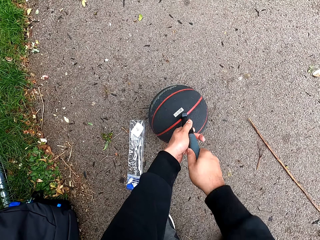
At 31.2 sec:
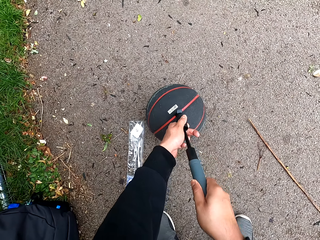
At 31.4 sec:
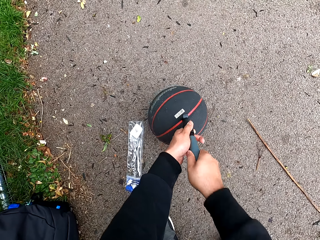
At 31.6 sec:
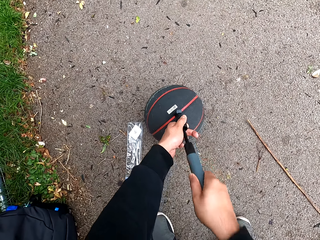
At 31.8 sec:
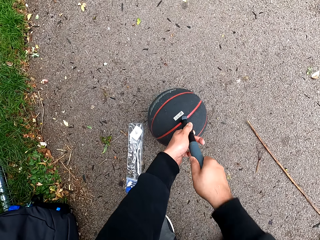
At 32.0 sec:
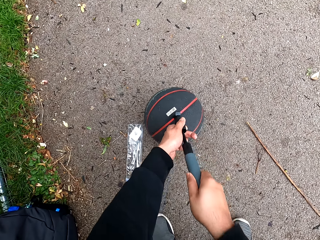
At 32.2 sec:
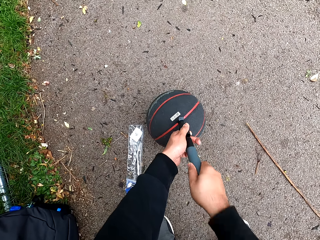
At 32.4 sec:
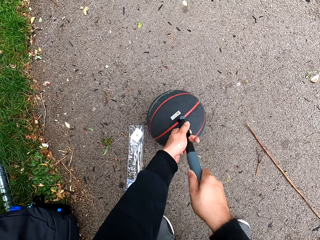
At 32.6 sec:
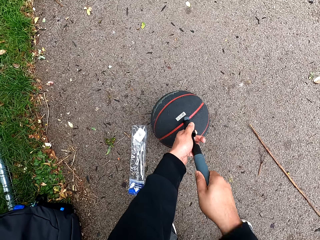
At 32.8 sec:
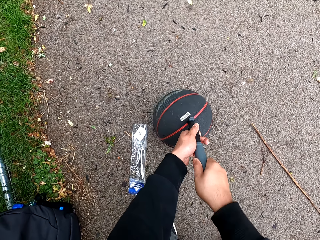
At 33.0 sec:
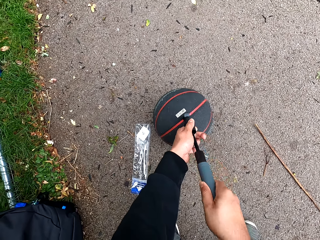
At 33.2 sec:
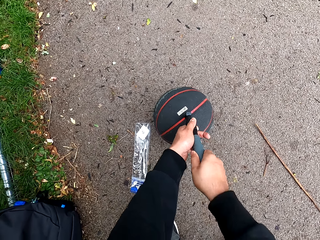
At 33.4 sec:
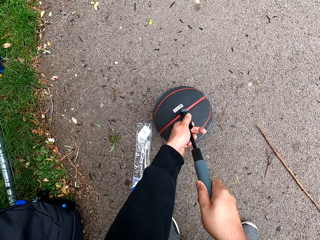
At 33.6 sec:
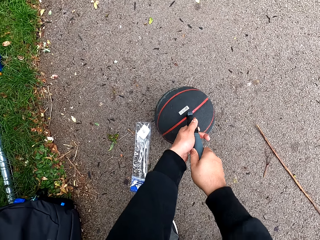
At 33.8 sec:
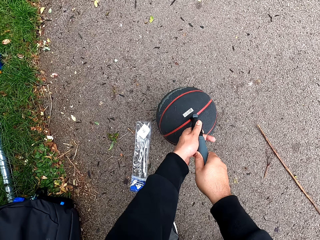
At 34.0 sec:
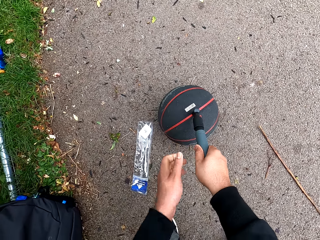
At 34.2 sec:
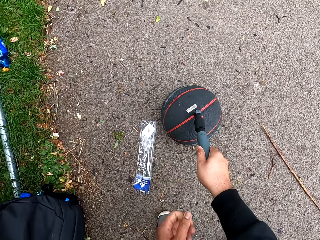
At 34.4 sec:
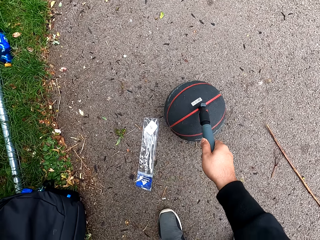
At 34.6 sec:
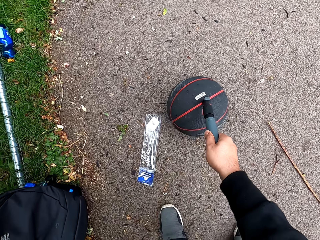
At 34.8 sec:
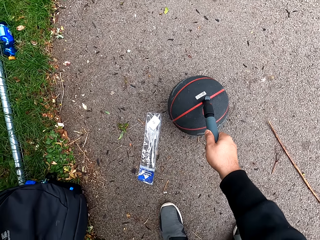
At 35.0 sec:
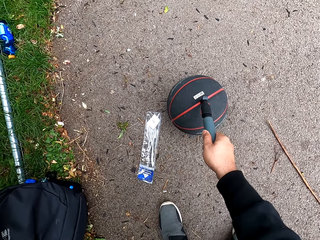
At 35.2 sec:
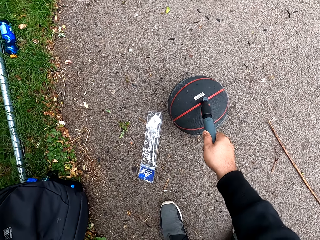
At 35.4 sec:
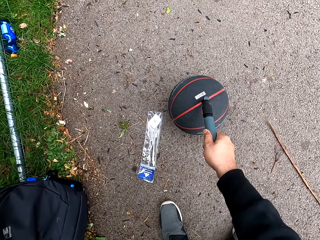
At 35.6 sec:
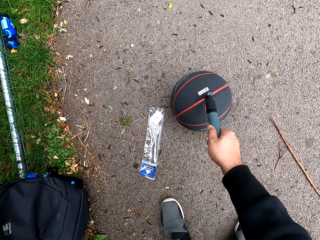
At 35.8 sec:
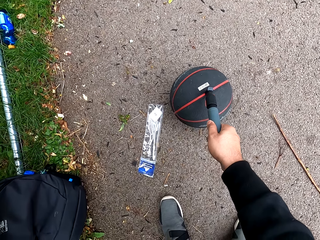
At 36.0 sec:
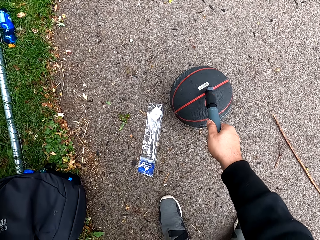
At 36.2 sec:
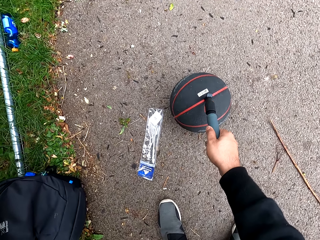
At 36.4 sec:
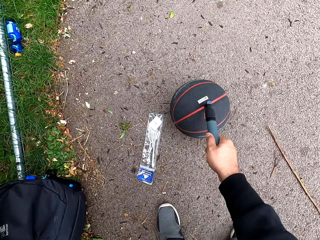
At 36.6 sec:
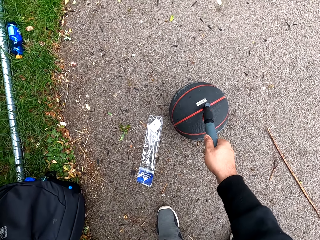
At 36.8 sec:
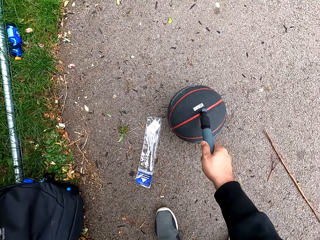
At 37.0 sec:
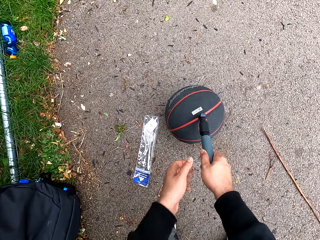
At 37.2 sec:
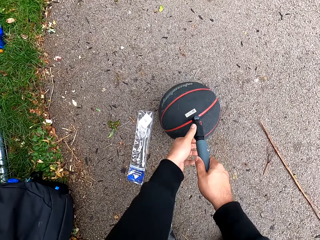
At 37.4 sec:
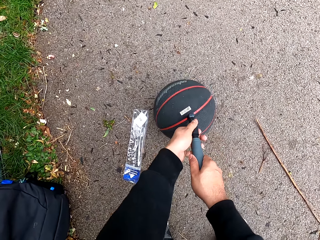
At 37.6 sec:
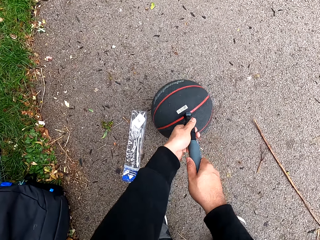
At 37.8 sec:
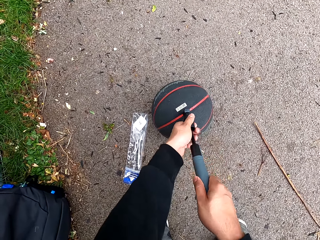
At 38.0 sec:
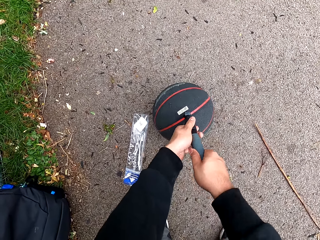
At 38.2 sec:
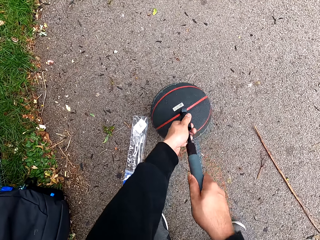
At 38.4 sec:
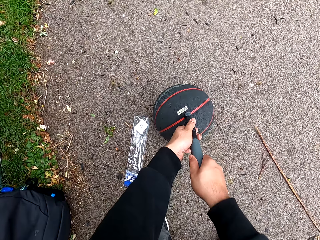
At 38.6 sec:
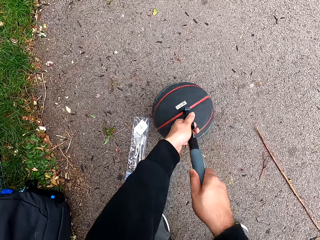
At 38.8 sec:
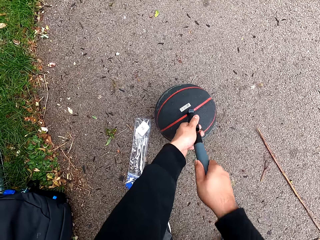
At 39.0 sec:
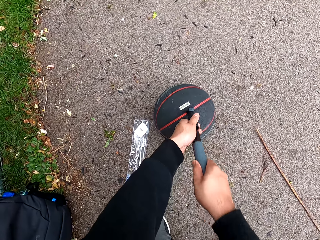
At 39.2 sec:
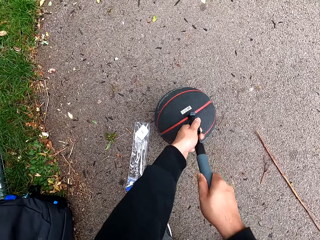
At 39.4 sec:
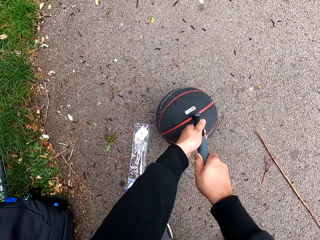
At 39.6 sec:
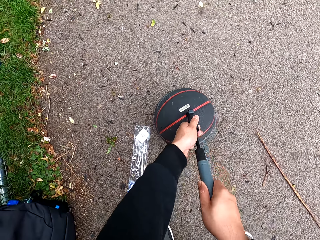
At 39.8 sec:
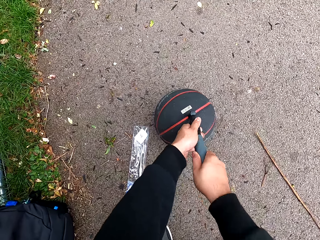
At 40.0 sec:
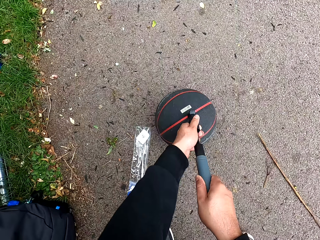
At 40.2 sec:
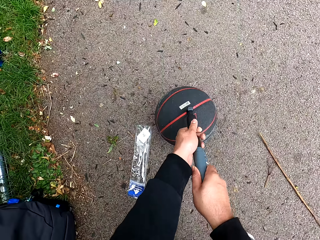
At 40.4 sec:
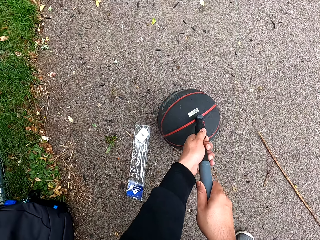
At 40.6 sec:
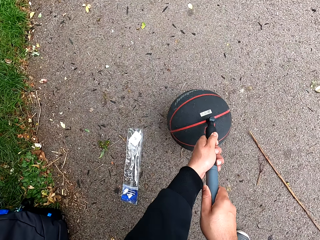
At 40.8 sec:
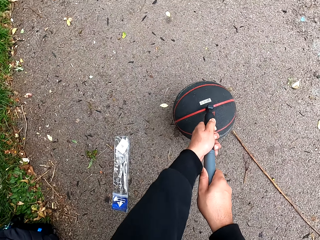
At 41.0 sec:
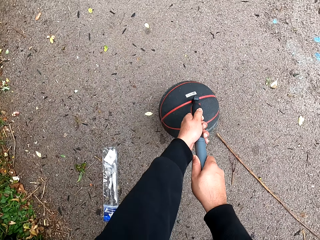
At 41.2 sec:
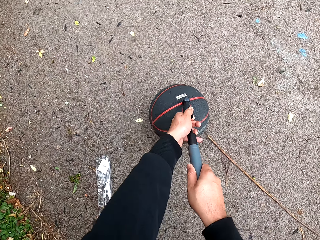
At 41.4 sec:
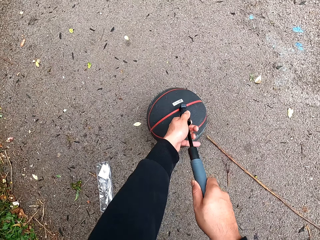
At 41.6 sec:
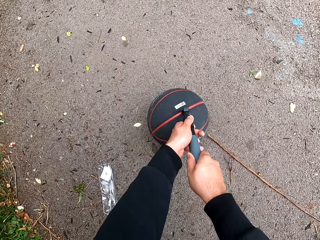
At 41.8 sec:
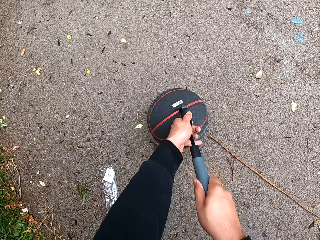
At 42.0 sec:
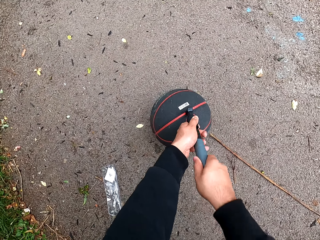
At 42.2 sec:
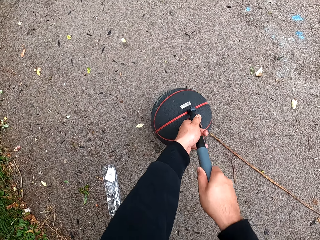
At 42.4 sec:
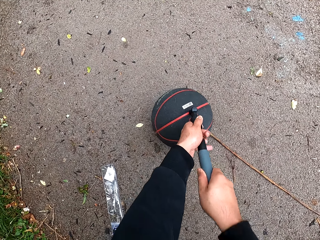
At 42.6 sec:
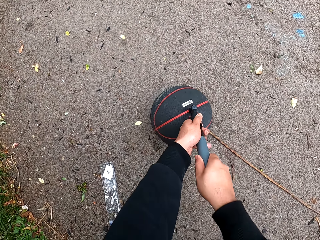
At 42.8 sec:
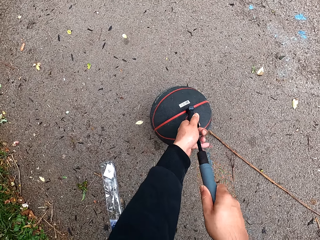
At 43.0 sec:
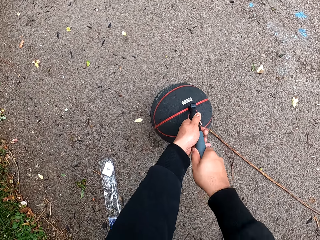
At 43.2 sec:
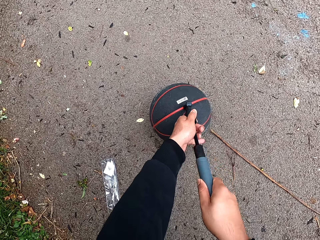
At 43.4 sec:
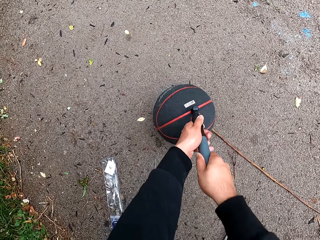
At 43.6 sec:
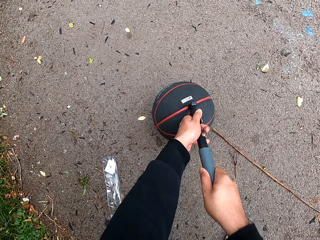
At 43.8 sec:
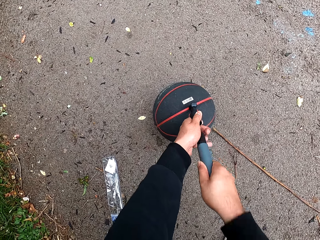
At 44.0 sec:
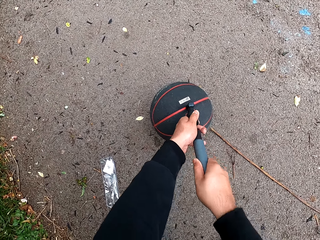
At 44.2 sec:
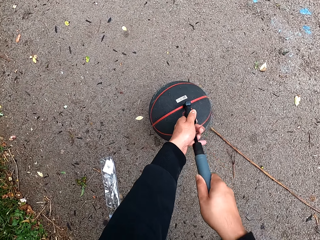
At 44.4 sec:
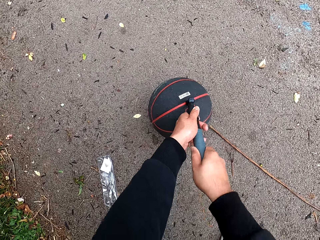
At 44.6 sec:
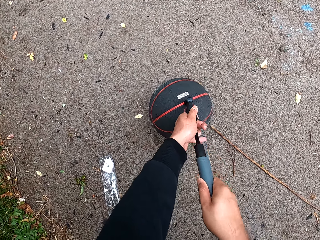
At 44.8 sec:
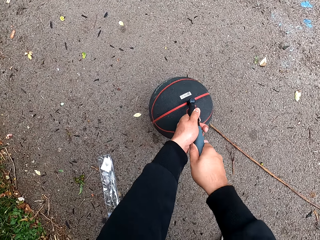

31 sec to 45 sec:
The camera wearer removes one hand from the ball pump. They stop to pump the ball. They hold the ball pump with both hands. They pump the ball. They move the ball on the ground. They pump the ball.

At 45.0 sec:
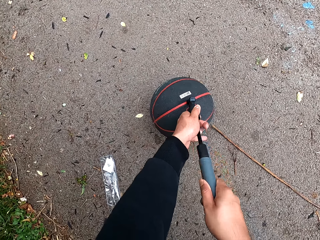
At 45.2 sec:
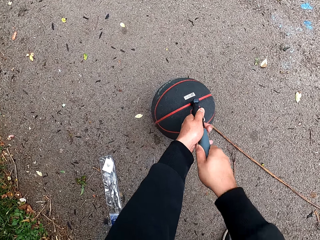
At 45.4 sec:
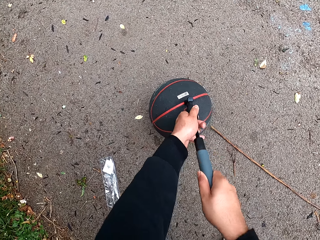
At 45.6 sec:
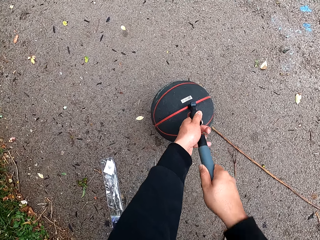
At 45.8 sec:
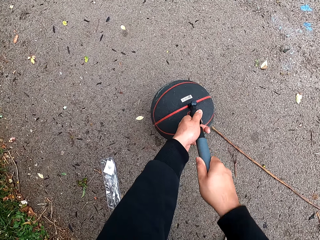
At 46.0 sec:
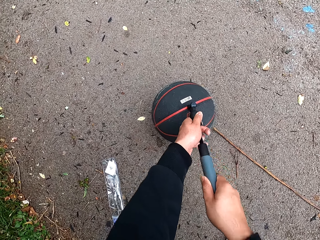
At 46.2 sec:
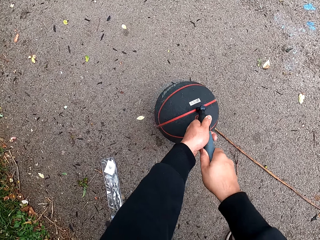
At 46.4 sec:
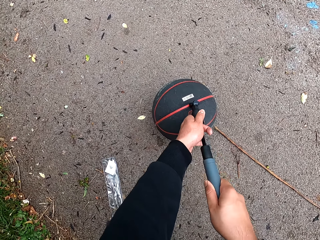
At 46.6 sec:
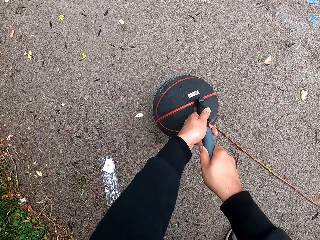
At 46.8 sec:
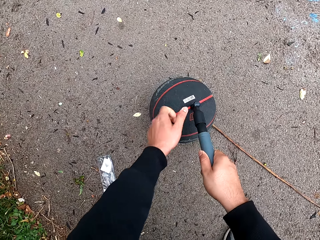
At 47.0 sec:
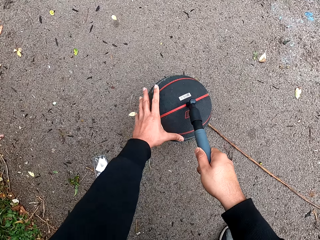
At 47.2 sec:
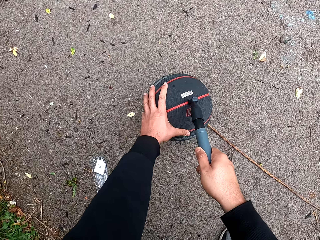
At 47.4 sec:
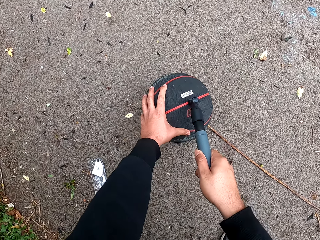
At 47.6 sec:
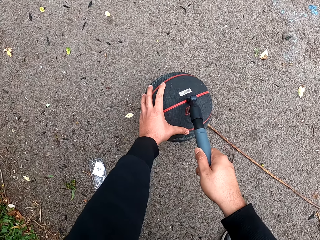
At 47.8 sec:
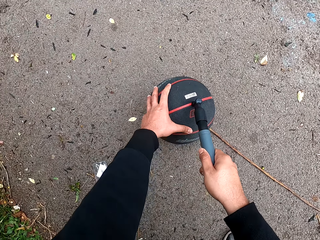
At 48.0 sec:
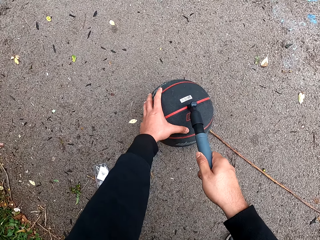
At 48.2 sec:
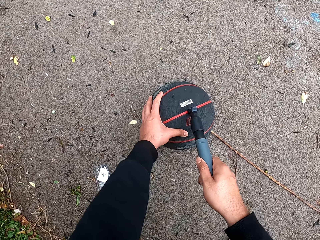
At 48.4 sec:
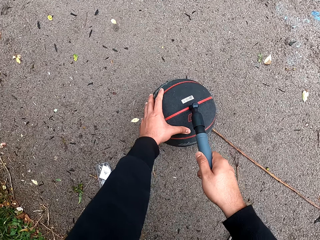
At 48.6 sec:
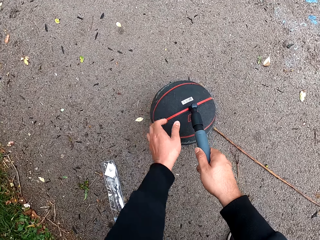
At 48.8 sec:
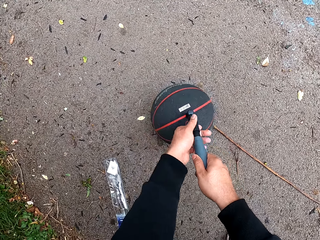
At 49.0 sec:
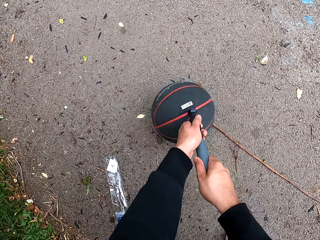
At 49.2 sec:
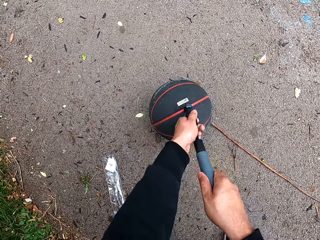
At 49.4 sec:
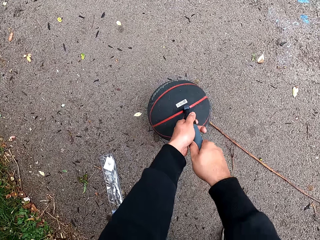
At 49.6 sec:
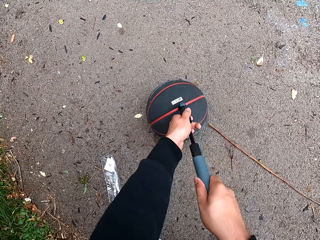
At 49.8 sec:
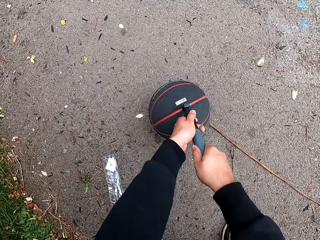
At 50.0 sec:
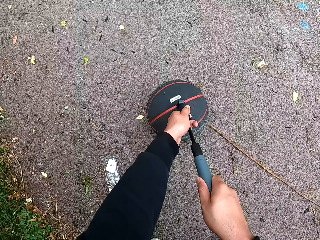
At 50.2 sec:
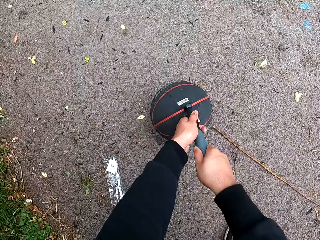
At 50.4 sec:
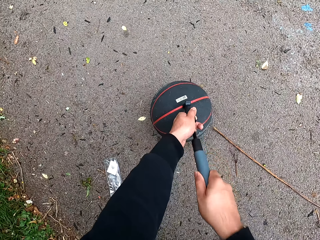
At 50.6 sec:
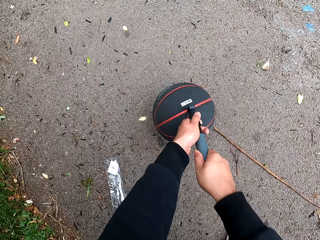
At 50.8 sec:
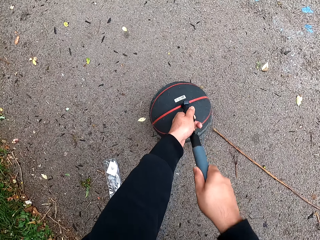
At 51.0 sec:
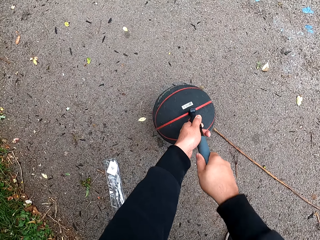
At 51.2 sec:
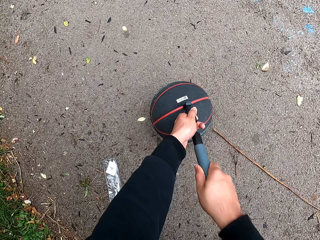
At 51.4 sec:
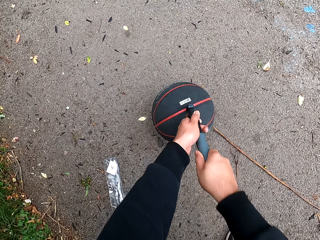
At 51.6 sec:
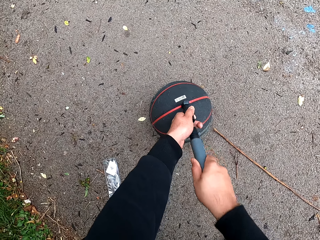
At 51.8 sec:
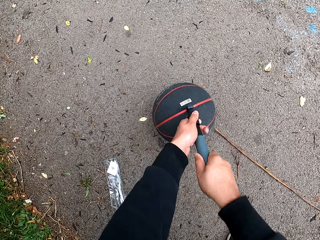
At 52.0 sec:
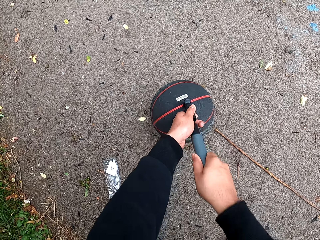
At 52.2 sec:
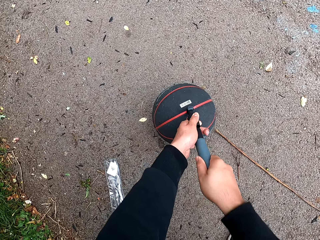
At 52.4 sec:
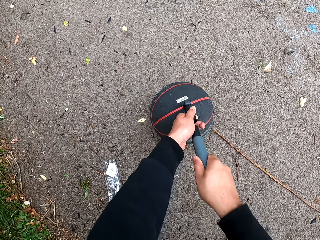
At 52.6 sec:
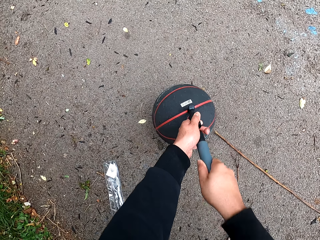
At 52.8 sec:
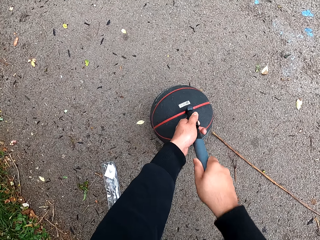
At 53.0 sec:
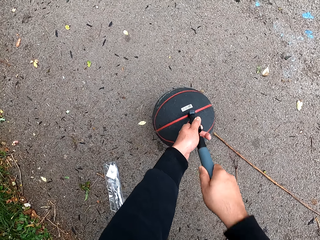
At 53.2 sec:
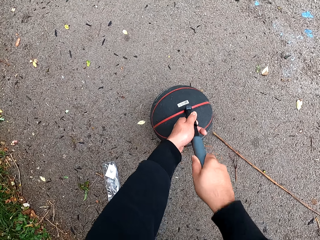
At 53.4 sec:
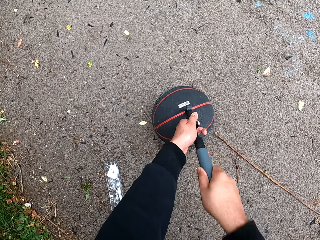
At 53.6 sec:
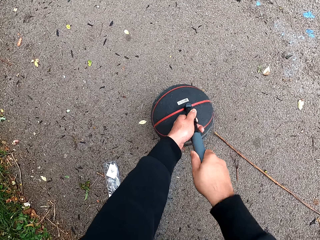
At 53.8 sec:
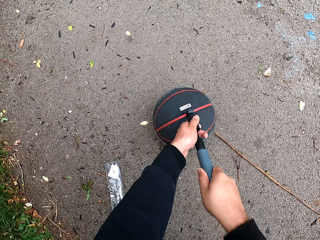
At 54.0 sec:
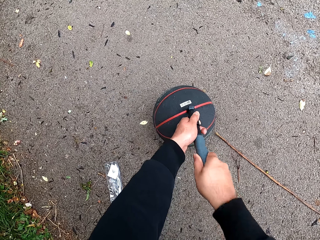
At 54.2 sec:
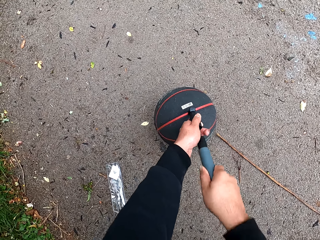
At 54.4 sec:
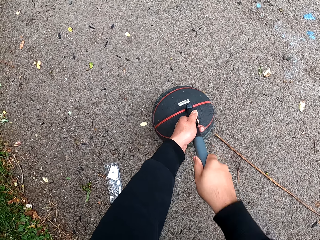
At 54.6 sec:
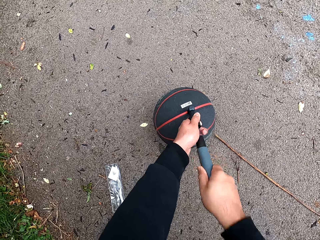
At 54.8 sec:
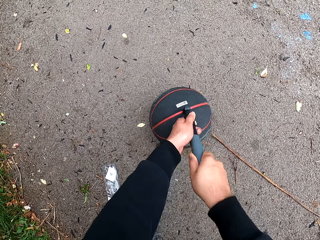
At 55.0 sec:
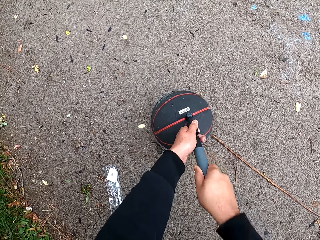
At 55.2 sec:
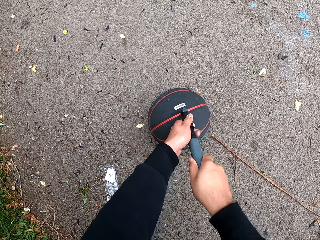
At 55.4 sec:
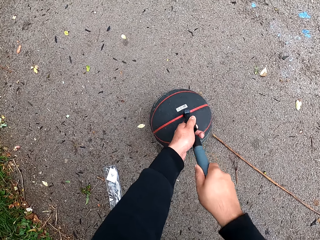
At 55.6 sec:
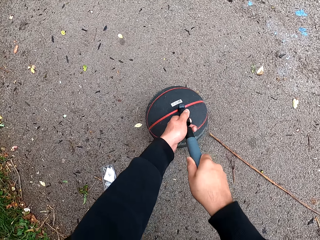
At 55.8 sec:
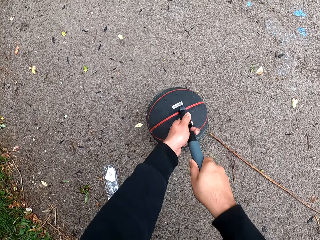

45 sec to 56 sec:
The camera wearer holds the ball. They hold the pump with both hands. They pump the ball.
